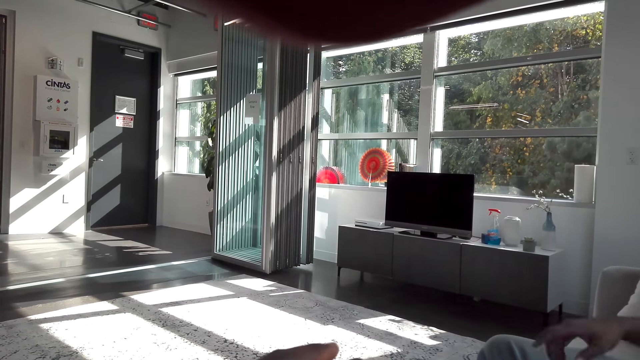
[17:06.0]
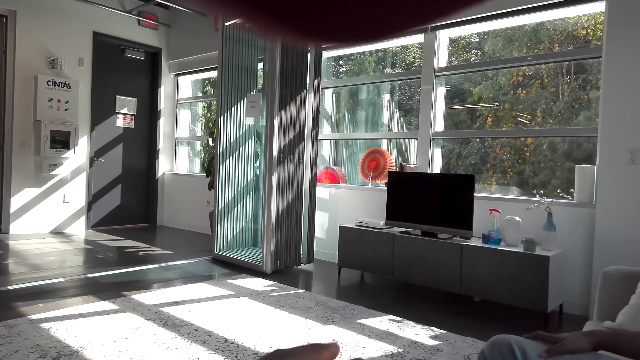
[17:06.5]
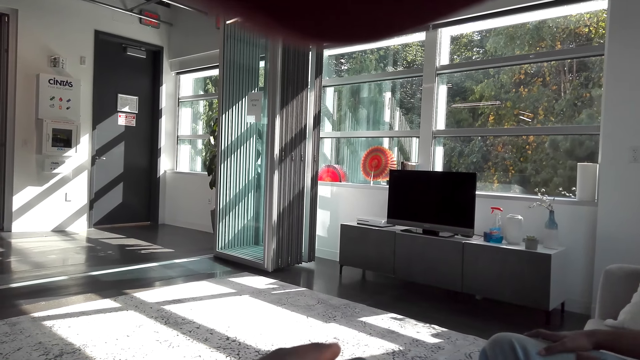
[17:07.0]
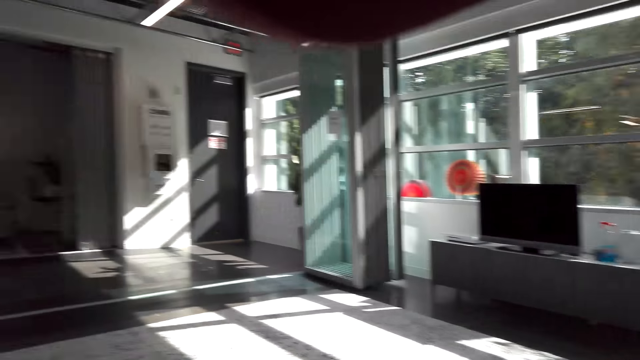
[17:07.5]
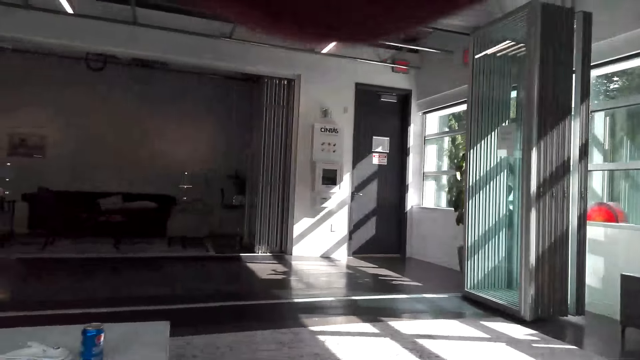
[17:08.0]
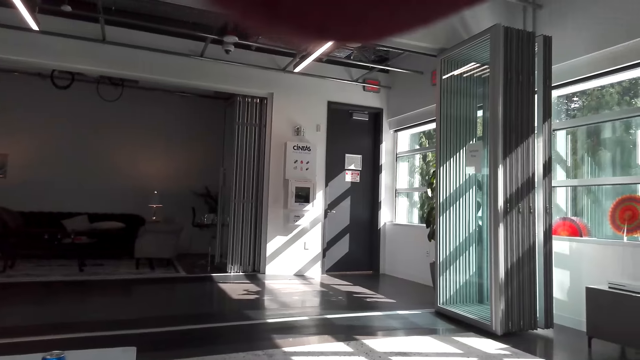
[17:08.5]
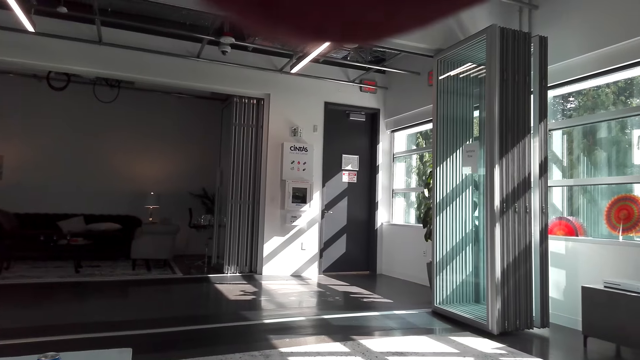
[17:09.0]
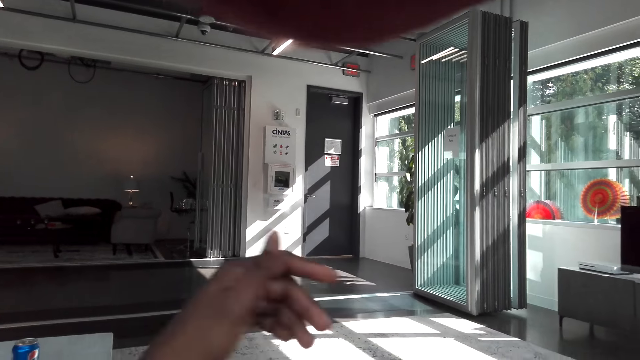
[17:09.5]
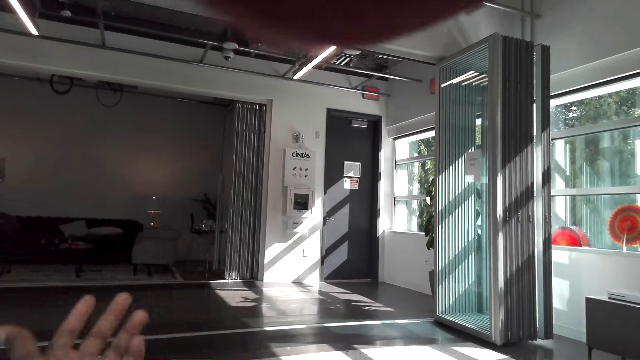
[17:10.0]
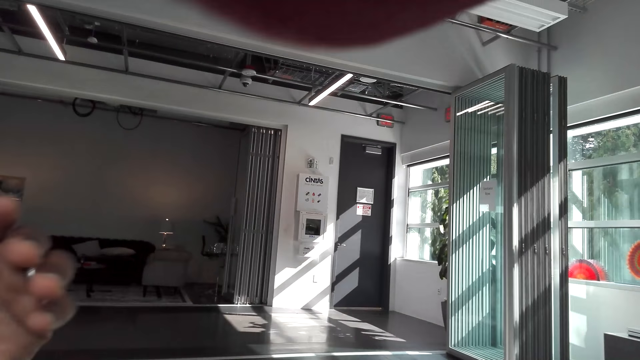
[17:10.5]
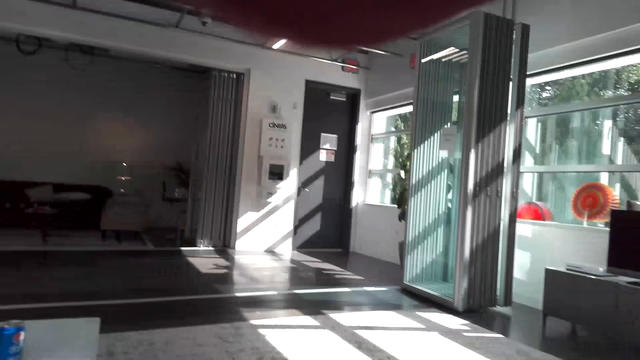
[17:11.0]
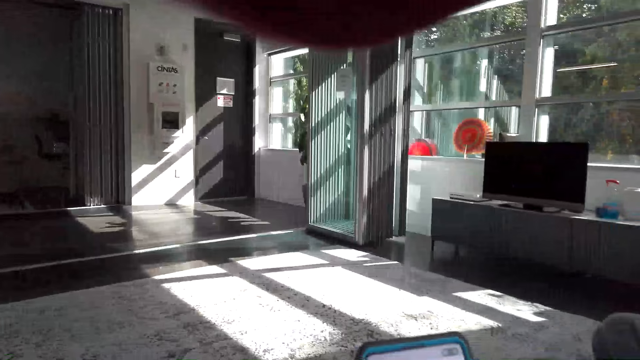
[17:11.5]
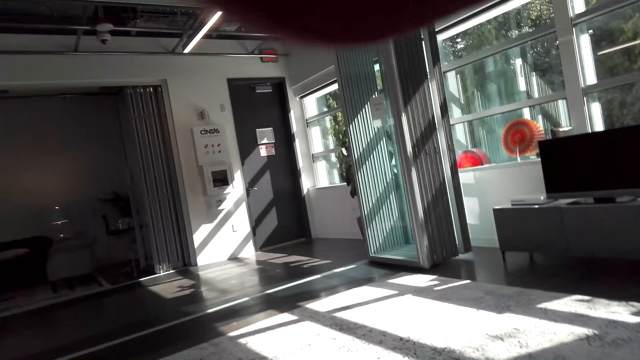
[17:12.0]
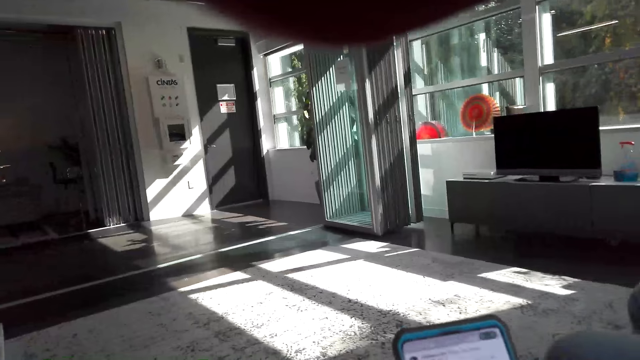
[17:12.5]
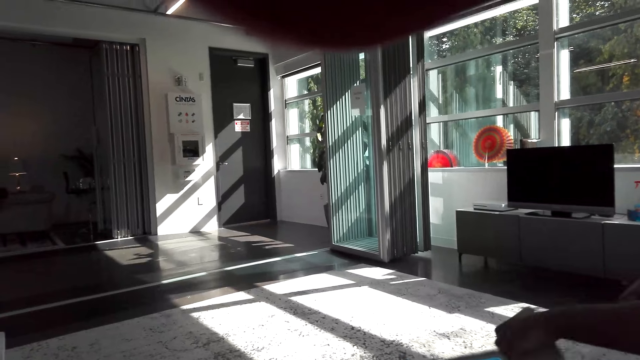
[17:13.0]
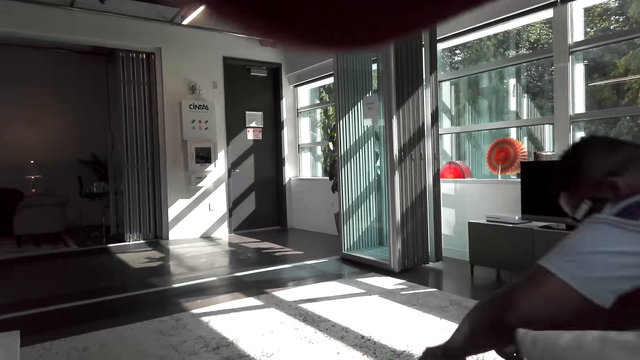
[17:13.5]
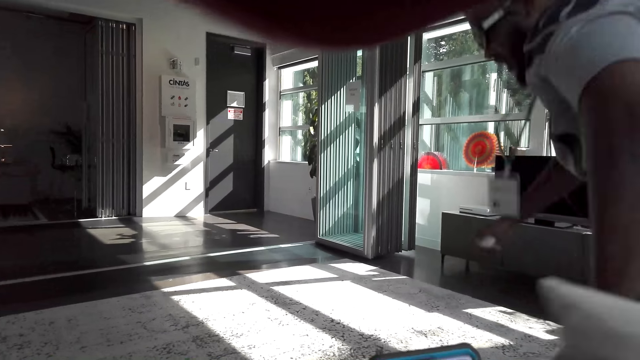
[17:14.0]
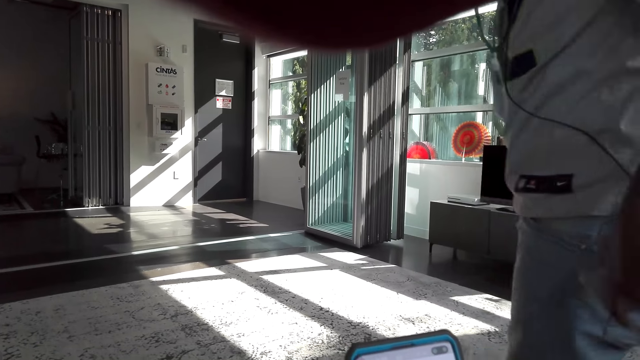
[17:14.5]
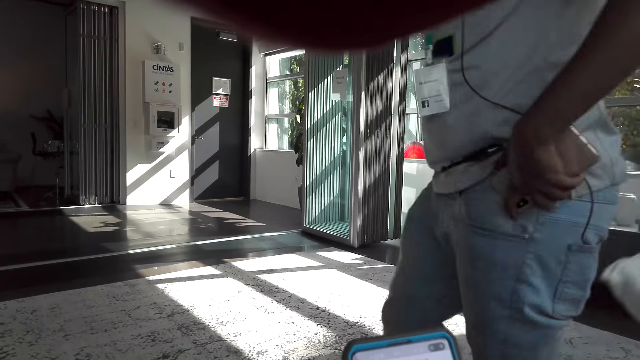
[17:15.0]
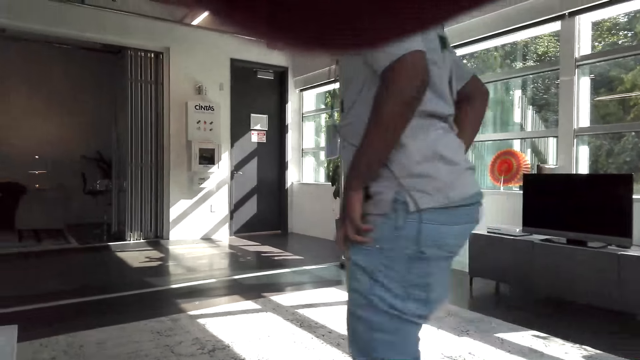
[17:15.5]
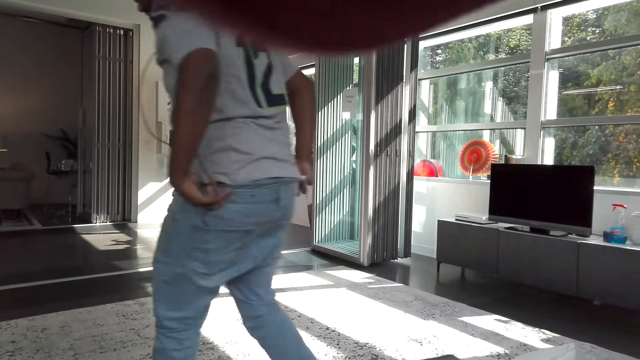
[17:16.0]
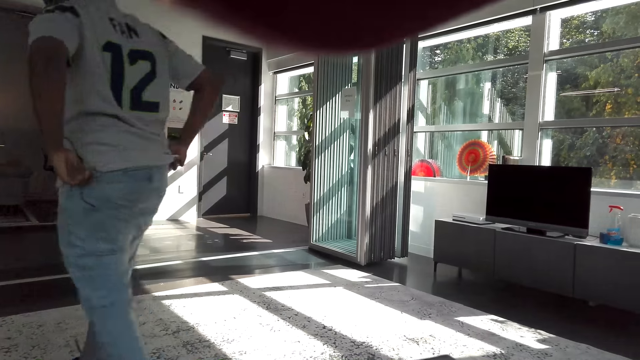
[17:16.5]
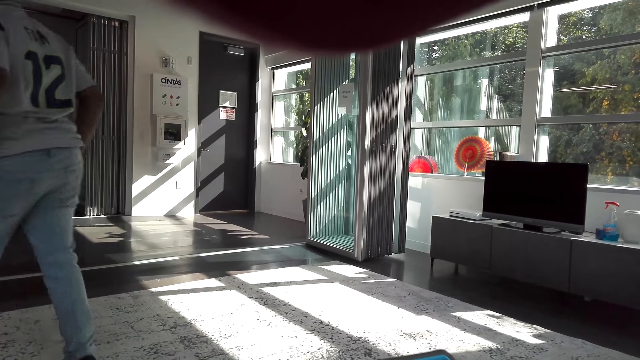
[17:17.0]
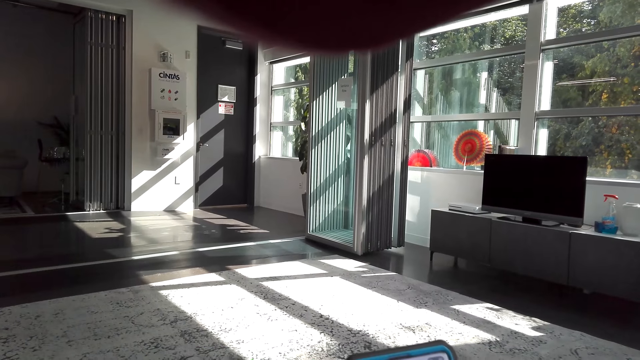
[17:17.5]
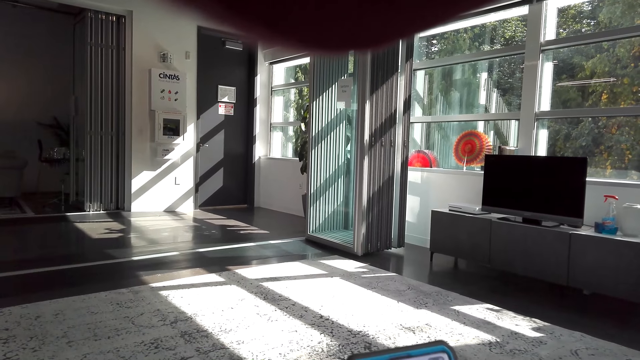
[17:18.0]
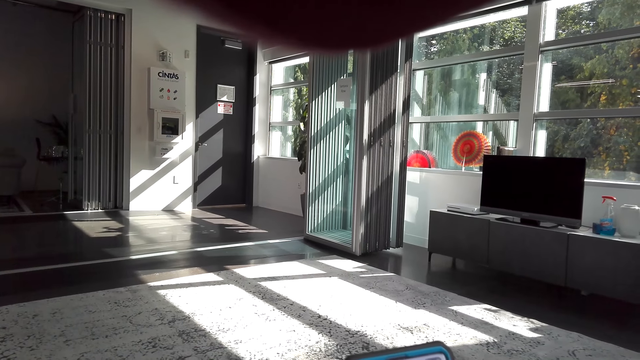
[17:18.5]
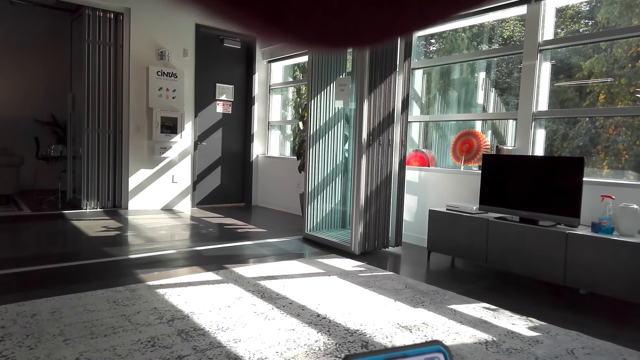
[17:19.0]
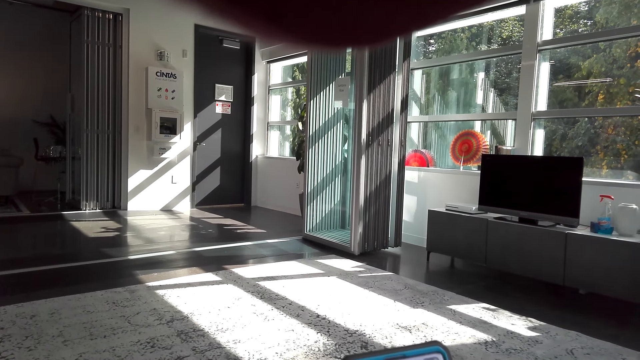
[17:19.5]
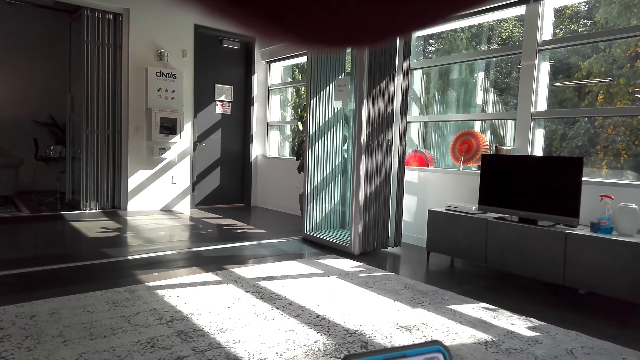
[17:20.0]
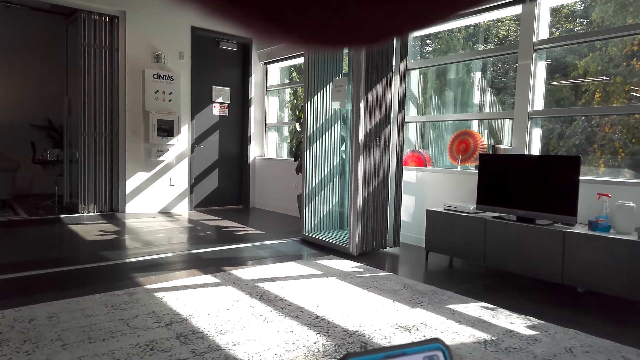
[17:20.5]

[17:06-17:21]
The camera wearer looks around. A person puts a phone in the pocket and moves around.

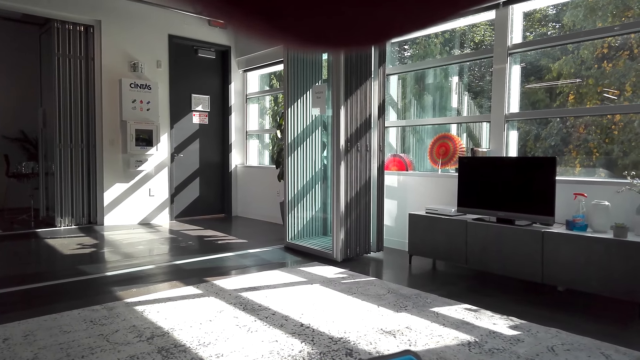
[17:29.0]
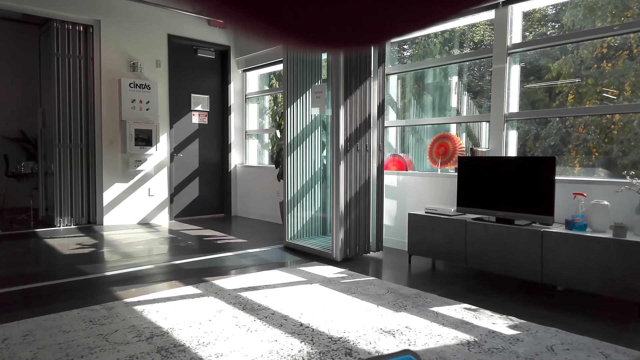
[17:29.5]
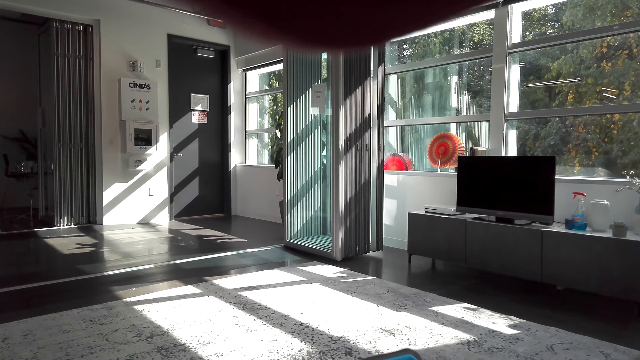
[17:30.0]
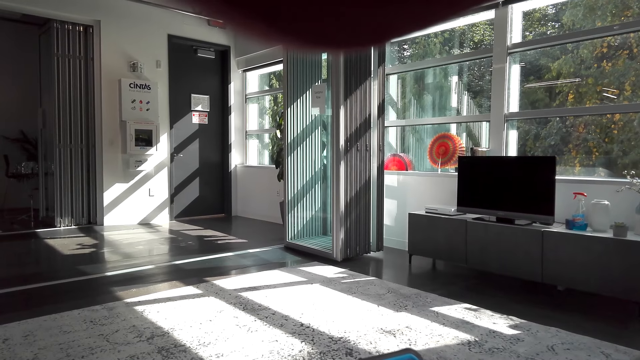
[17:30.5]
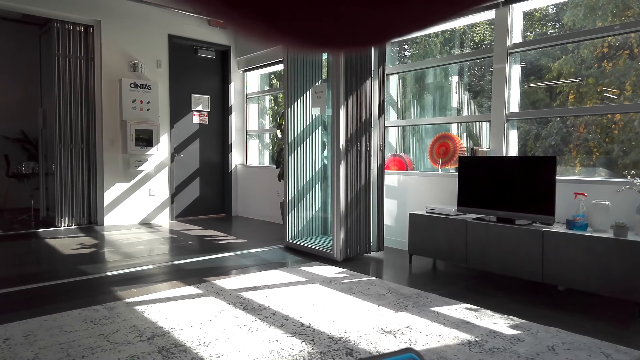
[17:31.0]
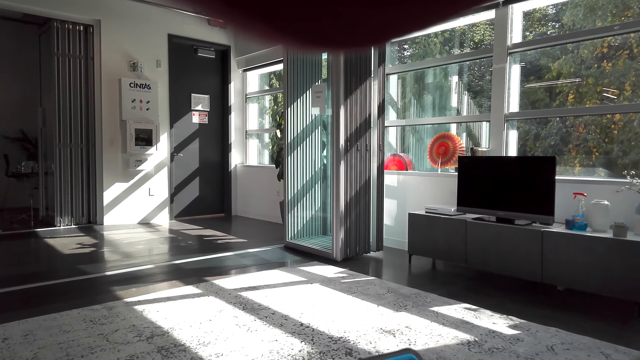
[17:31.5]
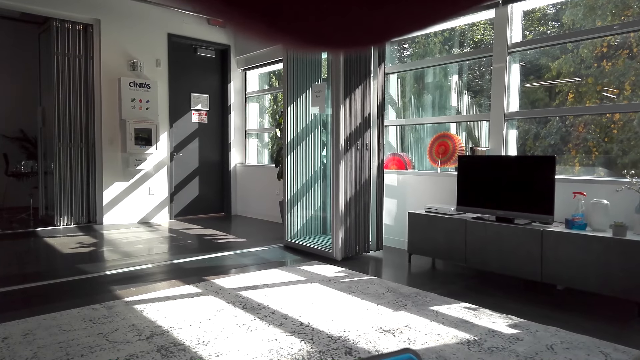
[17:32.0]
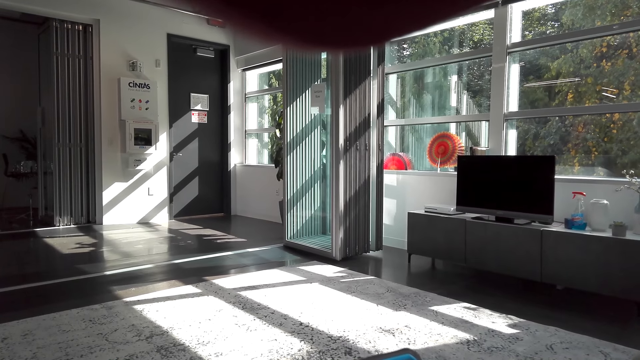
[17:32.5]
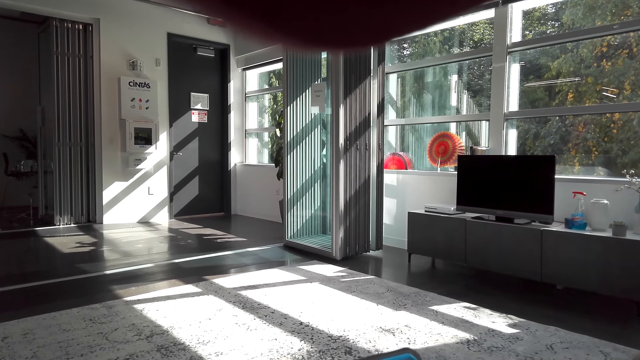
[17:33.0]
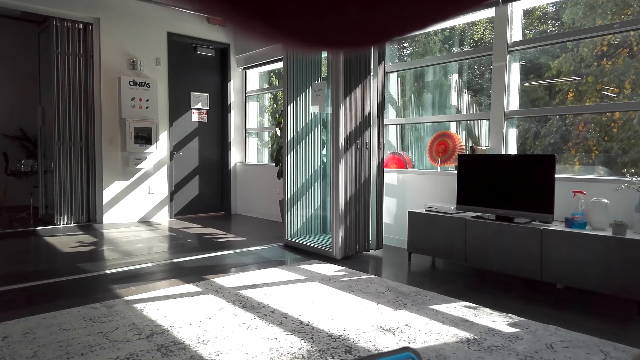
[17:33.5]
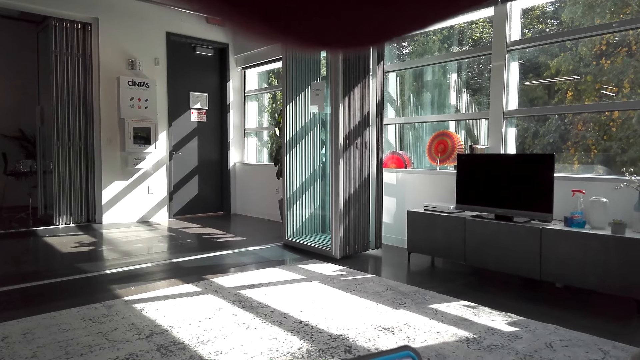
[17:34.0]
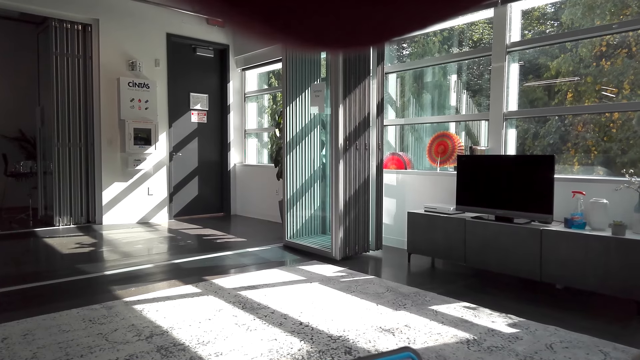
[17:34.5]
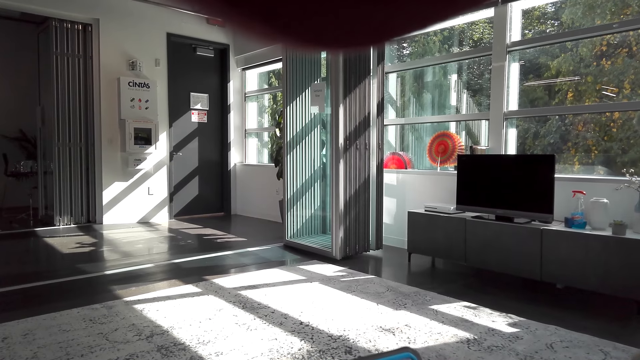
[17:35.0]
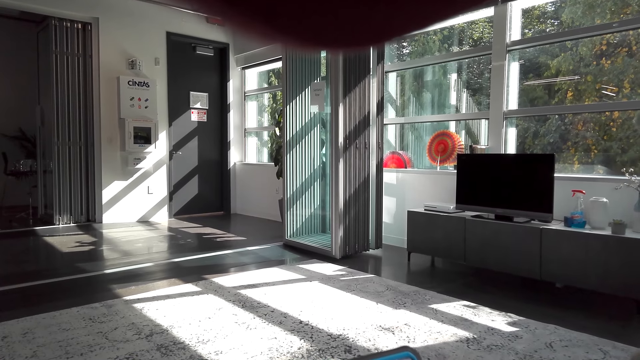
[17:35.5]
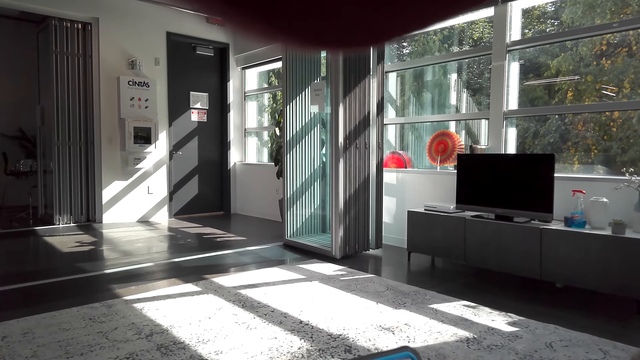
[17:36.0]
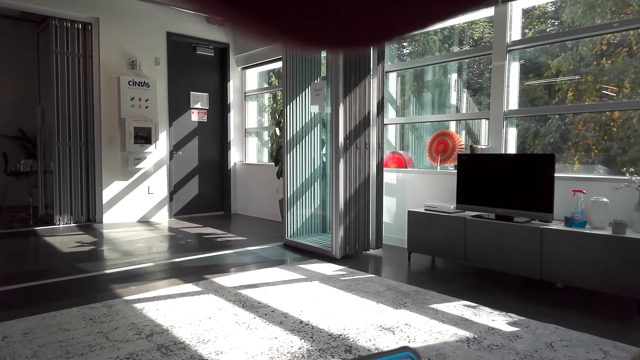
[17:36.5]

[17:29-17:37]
The camera wearer watches the background.
